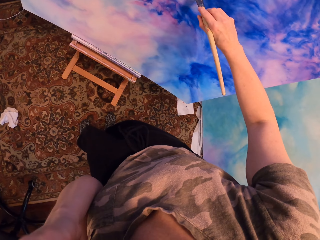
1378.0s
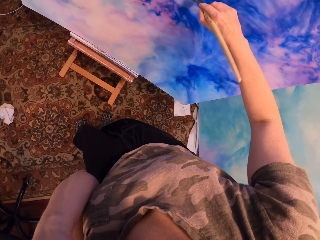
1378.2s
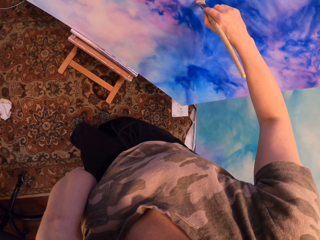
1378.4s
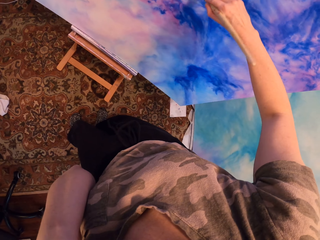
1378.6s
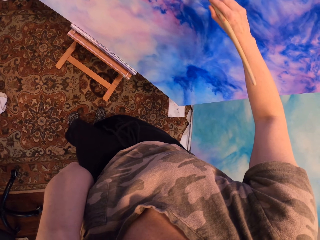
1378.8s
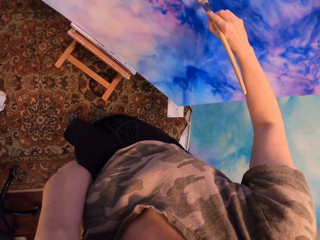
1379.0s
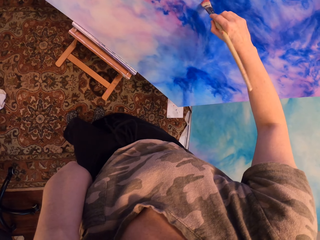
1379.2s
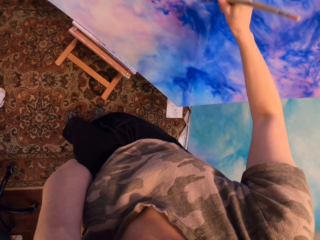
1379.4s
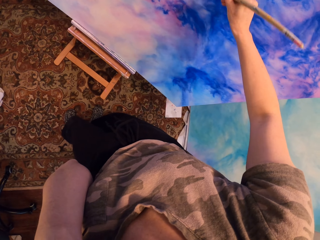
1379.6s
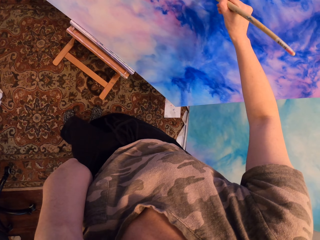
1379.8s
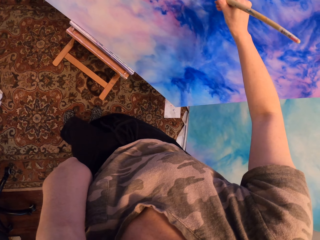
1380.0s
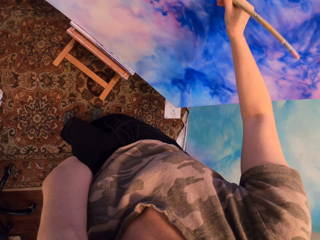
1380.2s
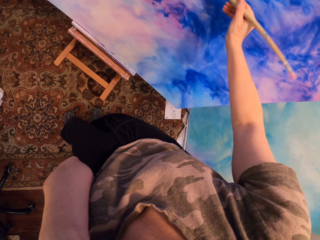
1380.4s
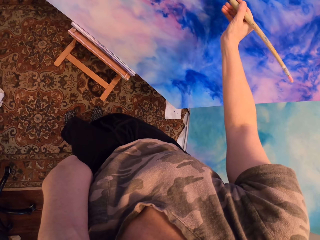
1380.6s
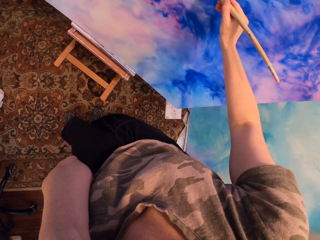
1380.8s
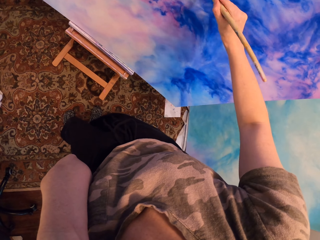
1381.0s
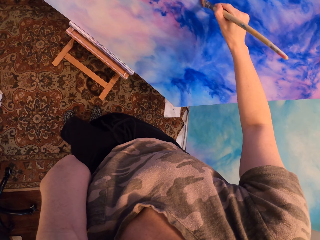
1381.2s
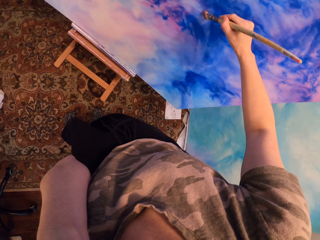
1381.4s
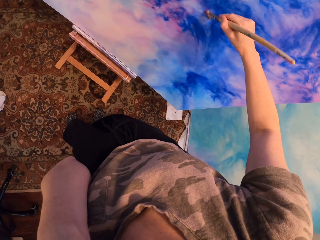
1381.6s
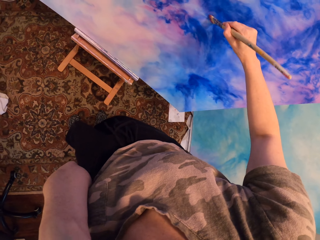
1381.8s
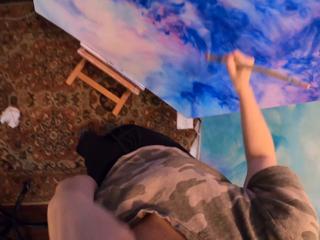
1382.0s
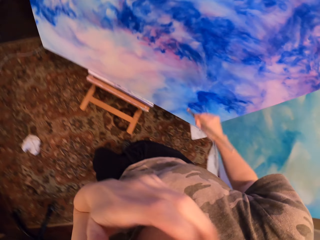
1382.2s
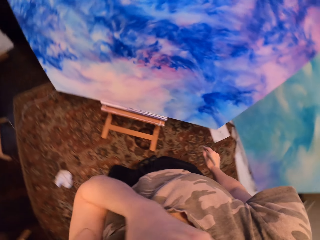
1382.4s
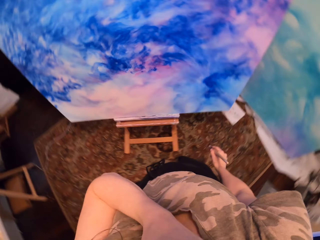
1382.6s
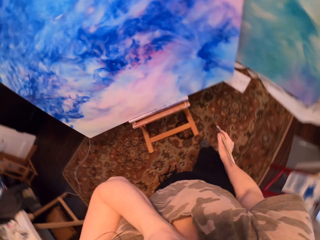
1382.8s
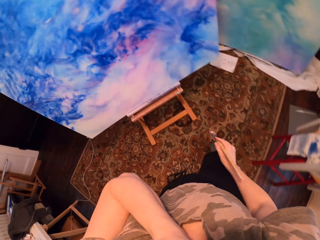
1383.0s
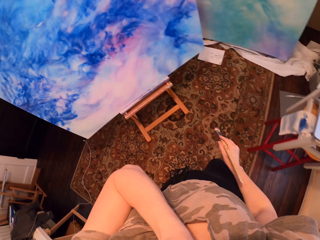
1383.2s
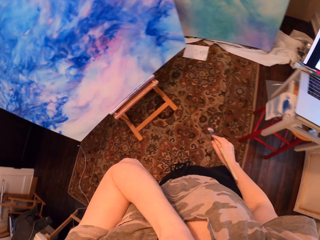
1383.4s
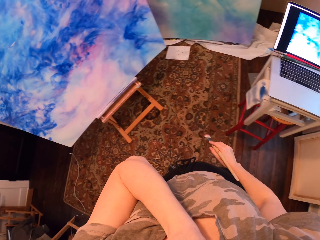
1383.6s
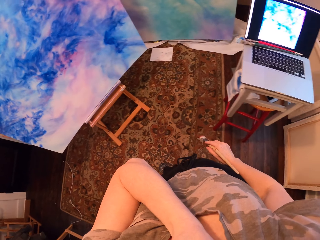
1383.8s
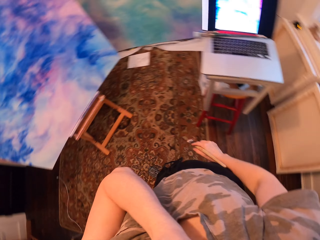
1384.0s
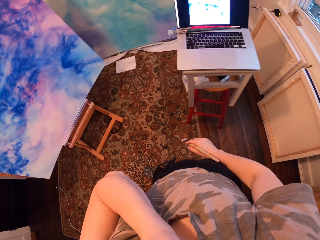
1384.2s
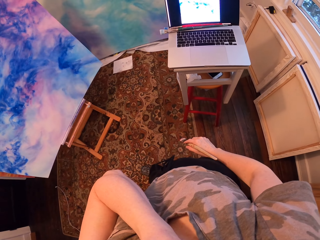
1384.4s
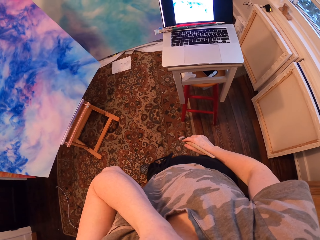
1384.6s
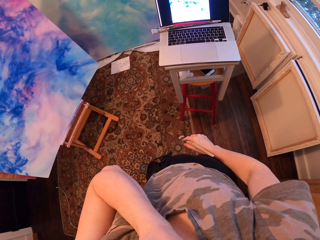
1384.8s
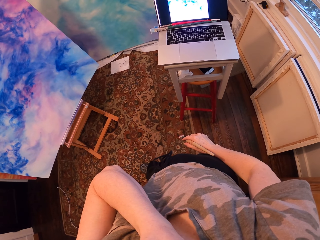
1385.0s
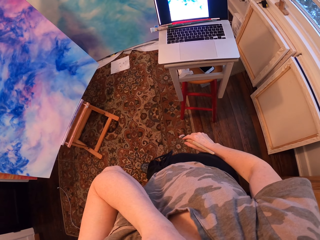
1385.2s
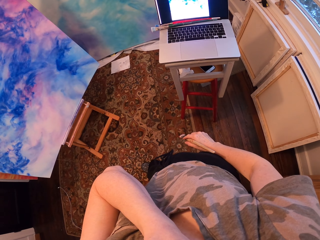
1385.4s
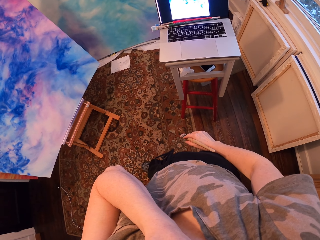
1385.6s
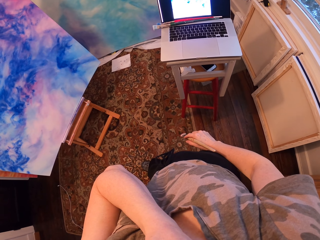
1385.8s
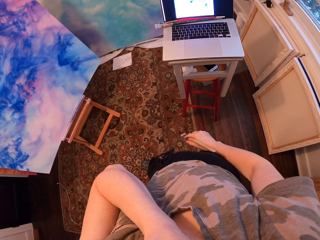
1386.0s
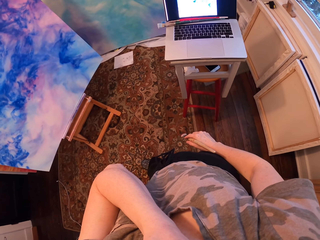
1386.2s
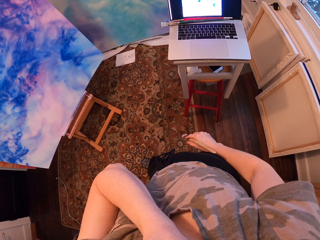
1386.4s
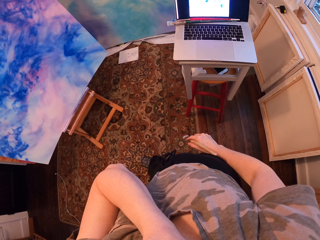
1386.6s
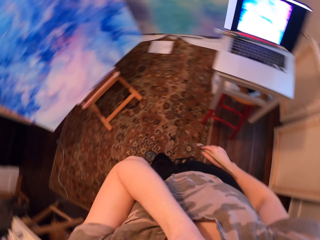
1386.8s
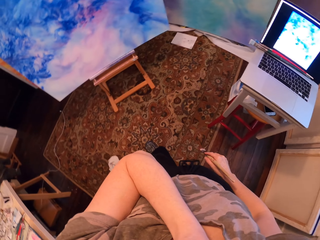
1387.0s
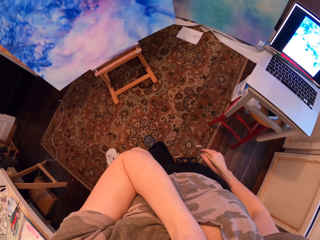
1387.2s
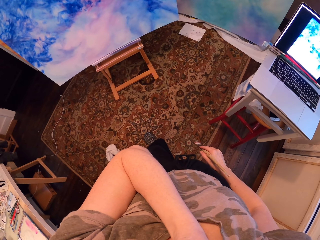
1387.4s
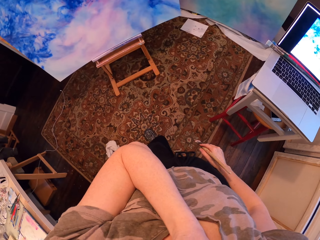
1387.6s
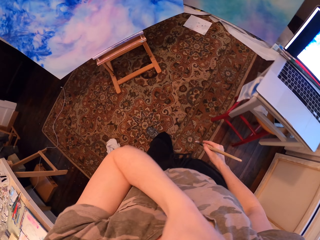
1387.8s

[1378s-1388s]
The camera wearer paints the painting with the paint brush. They stand. They stare at the laptop.

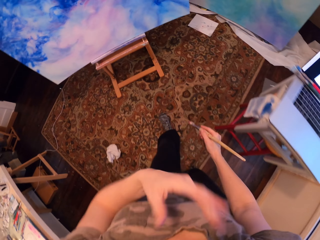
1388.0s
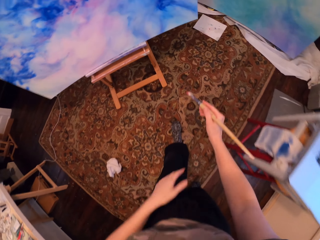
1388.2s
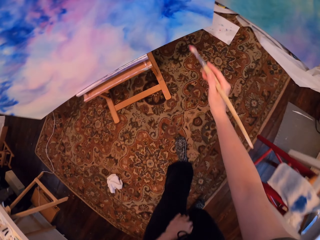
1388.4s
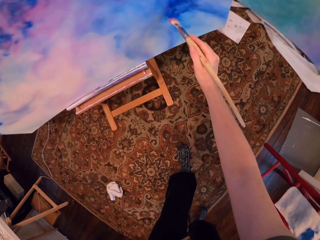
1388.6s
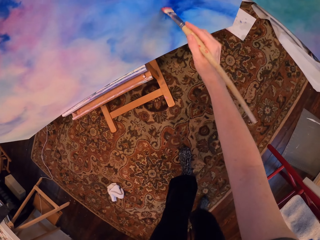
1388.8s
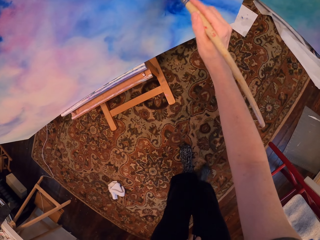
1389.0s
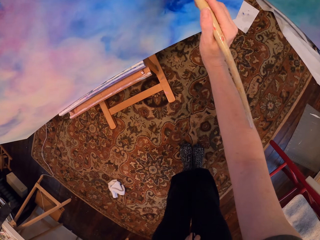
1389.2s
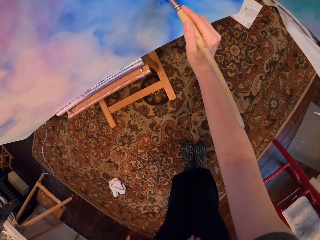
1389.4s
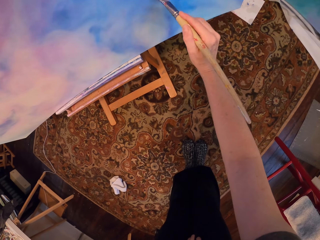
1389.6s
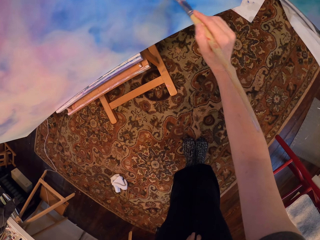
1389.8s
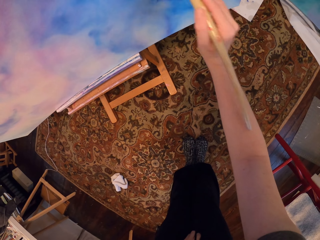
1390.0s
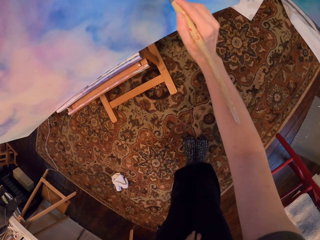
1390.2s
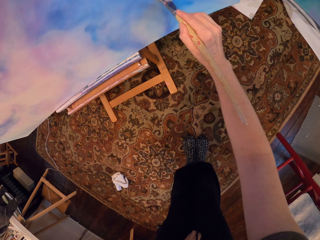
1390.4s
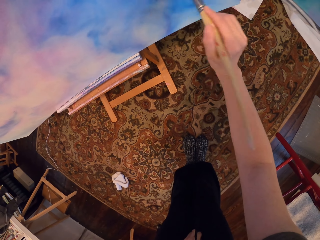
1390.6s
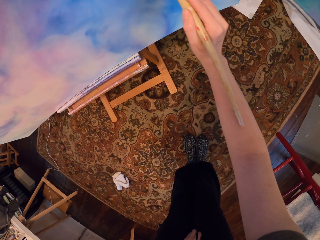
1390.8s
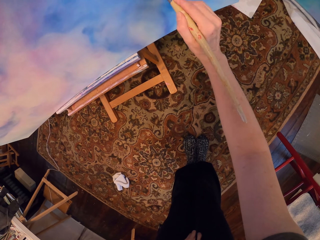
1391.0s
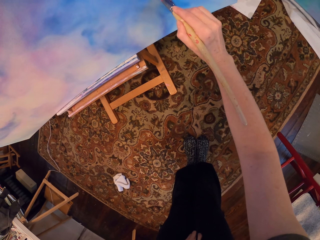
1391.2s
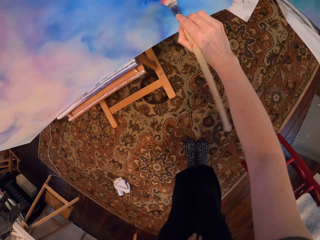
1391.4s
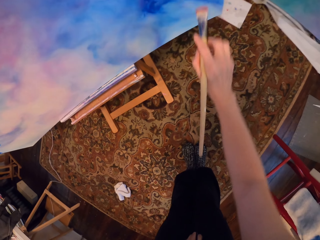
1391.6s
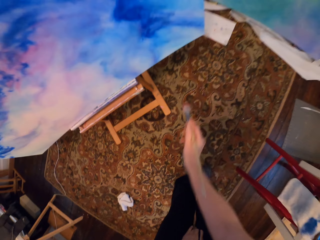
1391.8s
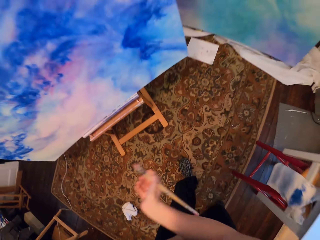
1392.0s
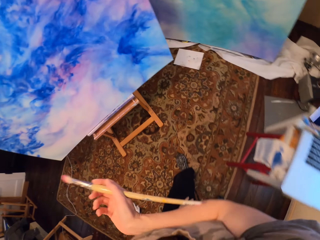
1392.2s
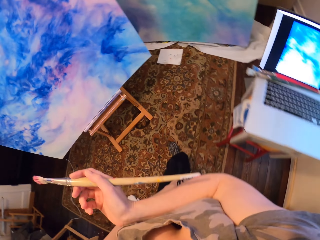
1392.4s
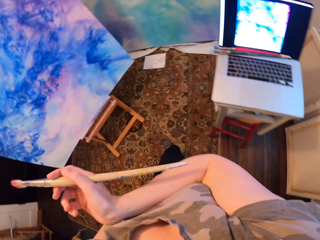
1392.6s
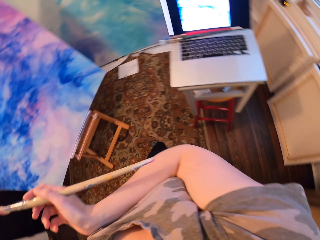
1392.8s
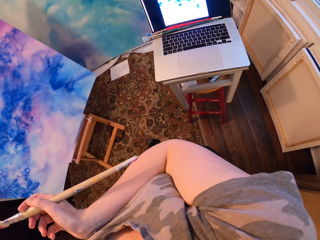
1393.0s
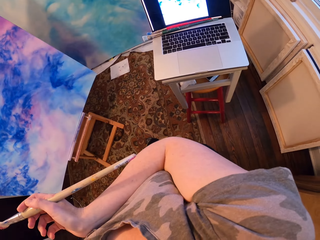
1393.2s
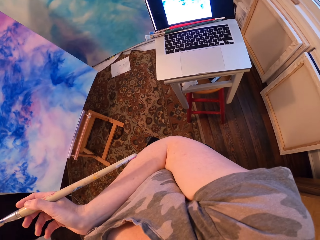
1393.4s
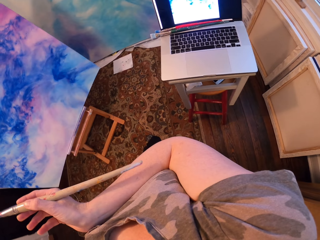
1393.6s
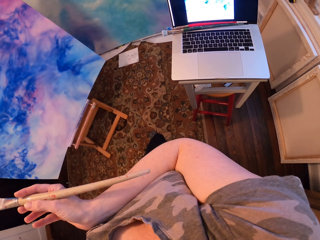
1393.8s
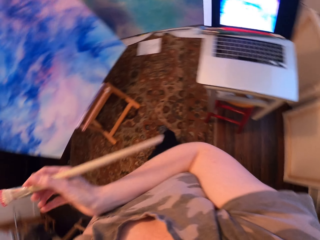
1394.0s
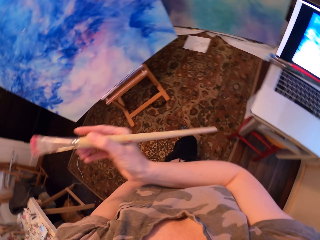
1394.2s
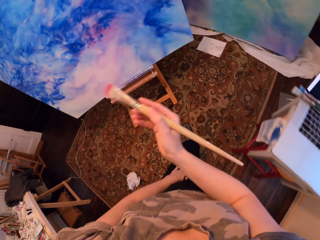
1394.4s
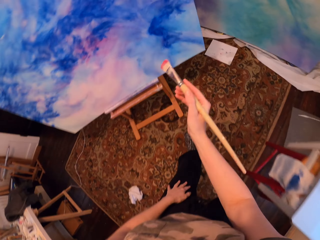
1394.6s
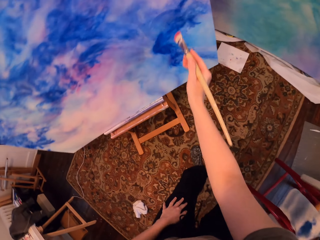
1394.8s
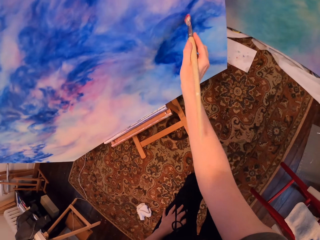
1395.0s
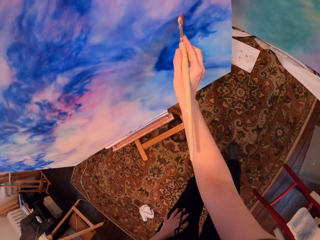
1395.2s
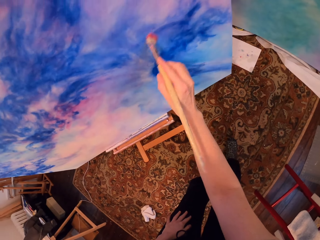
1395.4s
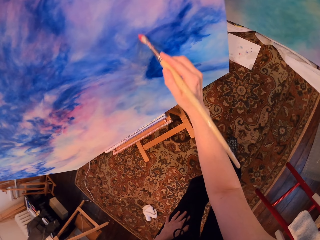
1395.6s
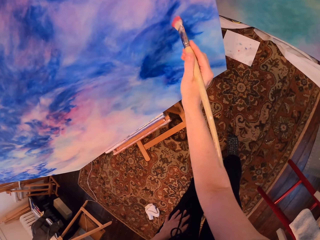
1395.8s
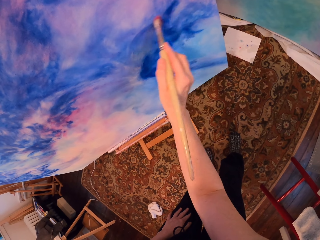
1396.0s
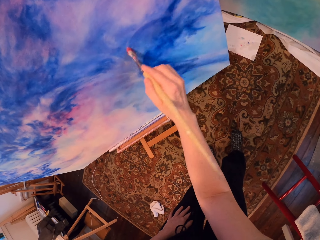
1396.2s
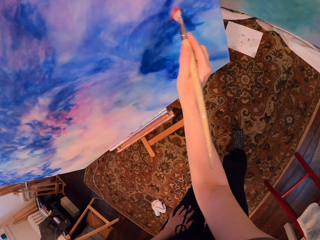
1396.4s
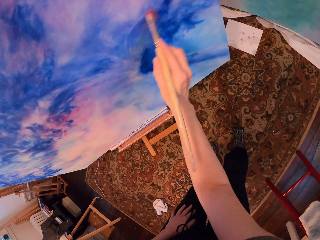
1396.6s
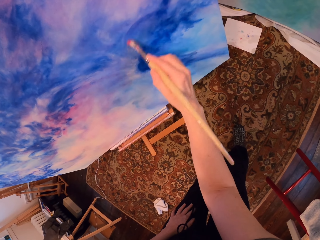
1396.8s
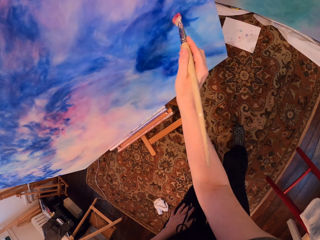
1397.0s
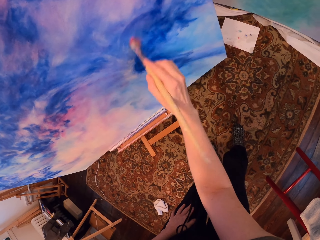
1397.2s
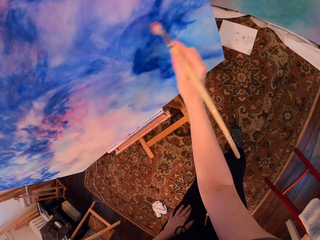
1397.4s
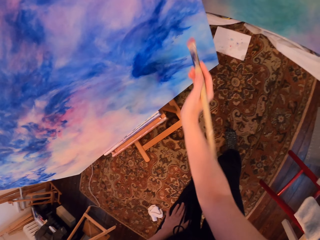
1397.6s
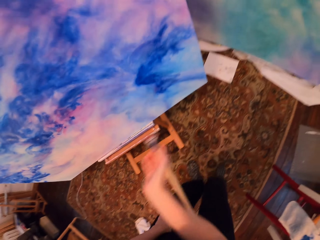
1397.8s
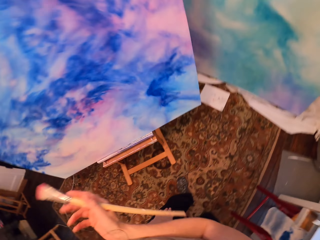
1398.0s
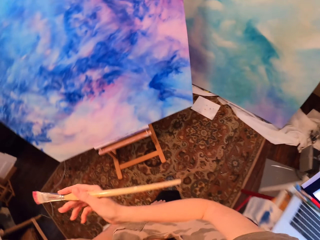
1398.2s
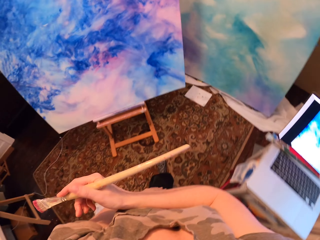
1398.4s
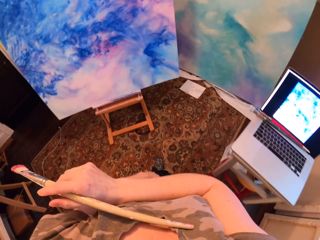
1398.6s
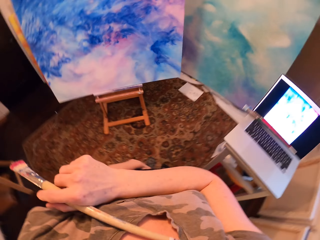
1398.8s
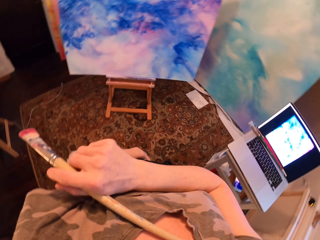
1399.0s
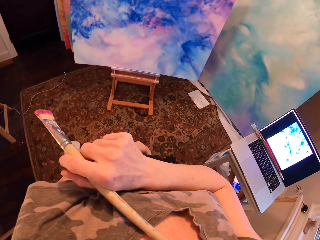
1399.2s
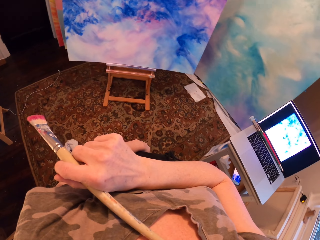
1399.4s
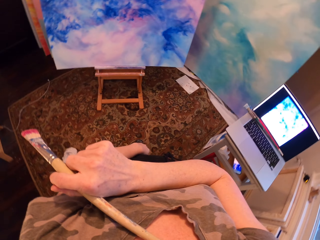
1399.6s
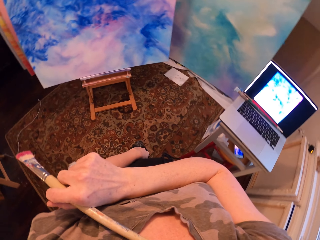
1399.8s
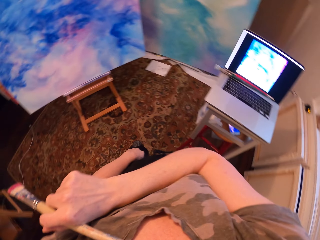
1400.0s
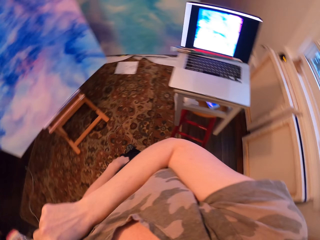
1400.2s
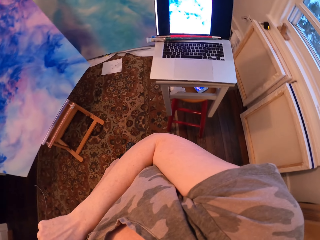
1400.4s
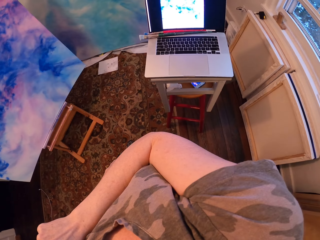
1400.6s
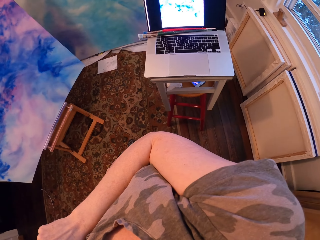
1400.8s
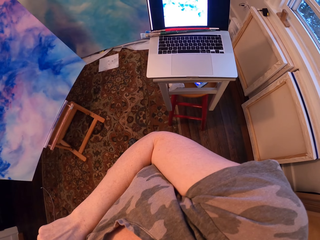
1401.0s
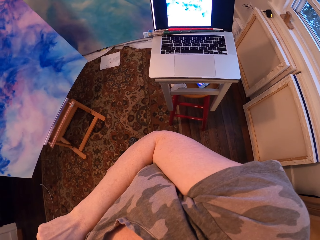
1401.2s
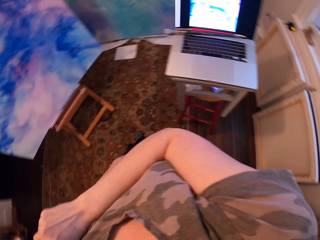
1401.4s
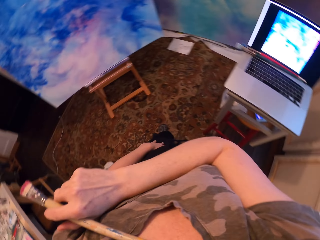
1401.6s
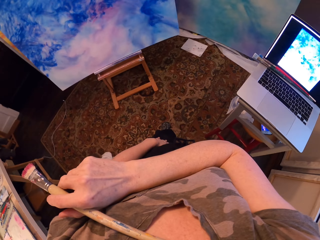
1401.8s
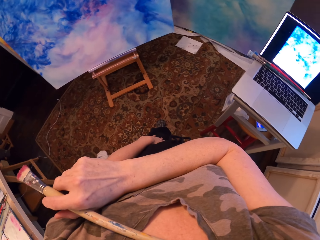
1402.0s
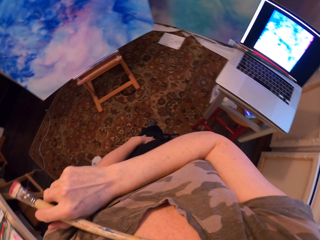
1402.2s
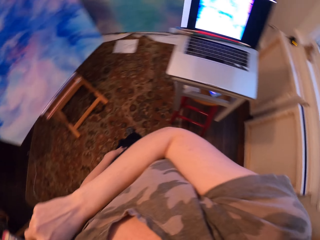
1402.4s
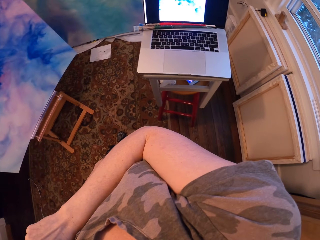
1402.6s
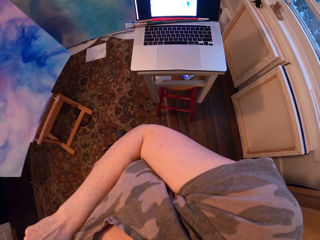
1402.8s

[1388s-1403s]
The camera wearer paints the painting with the paint brush. They stand. They stare at the laptop. They paint the painting with the paint brush. They stand. They stare at the laptop.
